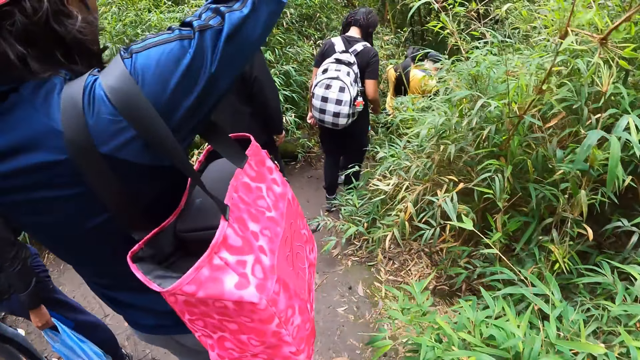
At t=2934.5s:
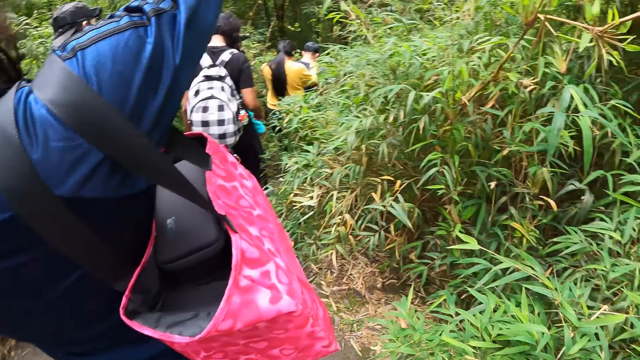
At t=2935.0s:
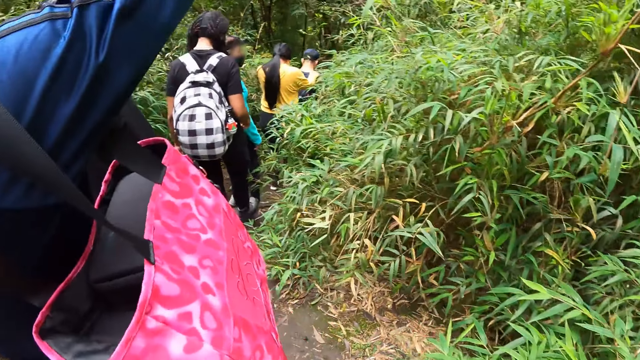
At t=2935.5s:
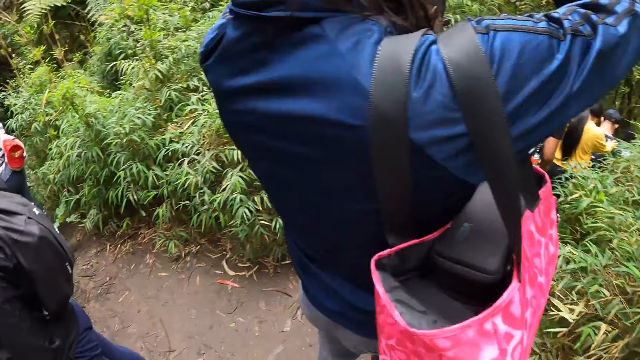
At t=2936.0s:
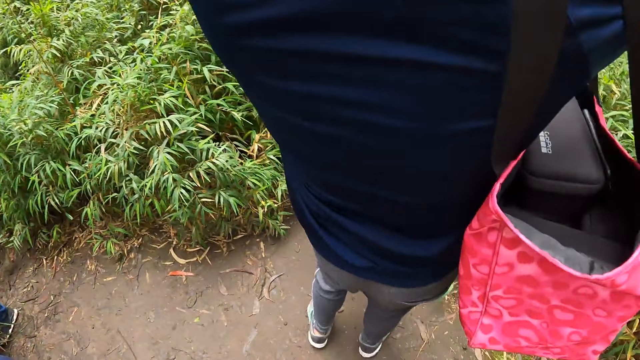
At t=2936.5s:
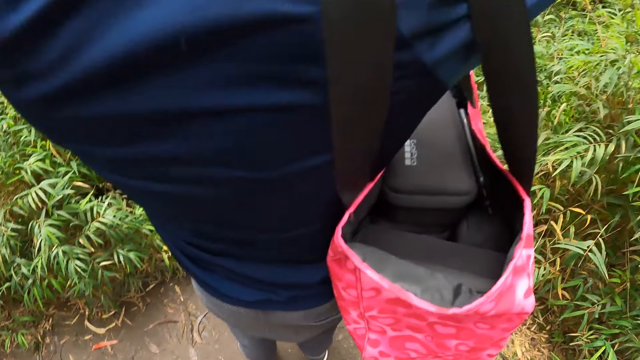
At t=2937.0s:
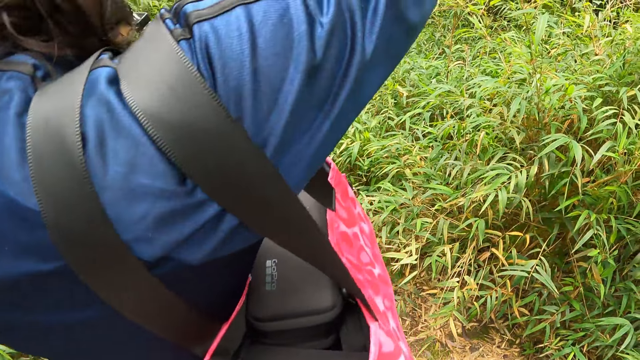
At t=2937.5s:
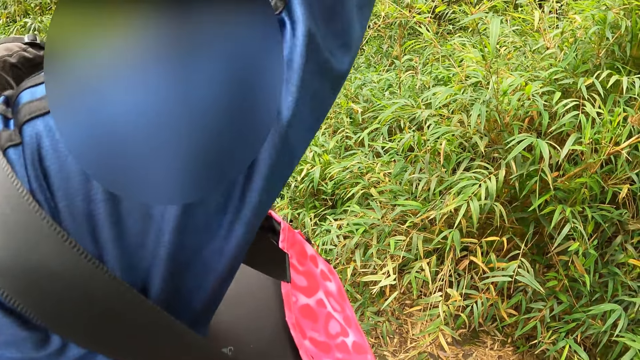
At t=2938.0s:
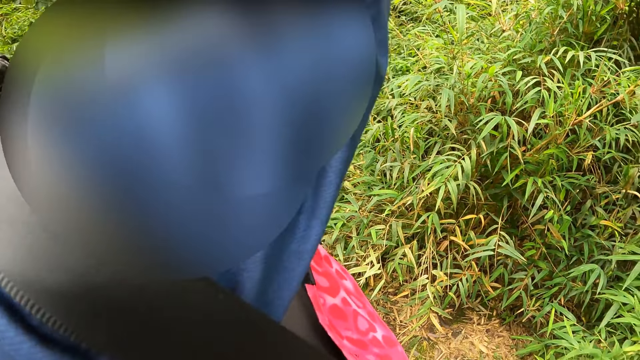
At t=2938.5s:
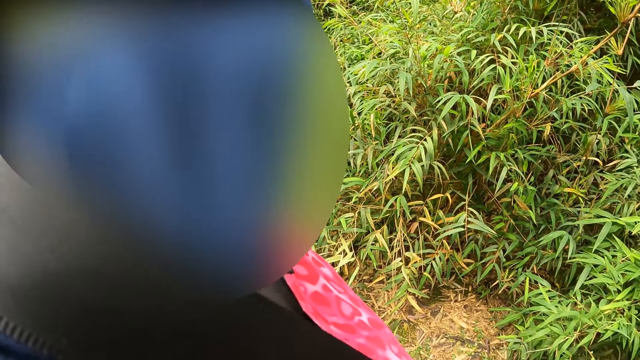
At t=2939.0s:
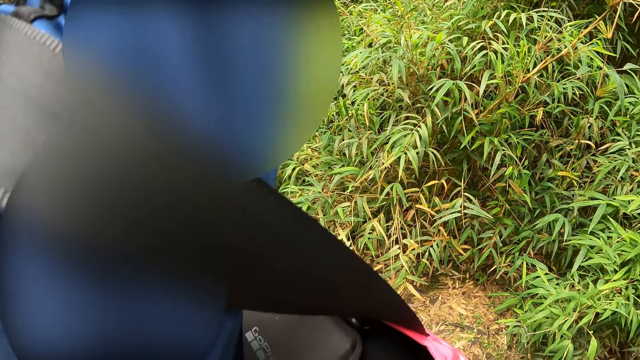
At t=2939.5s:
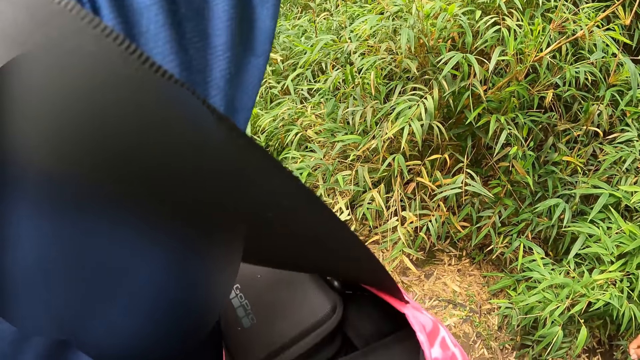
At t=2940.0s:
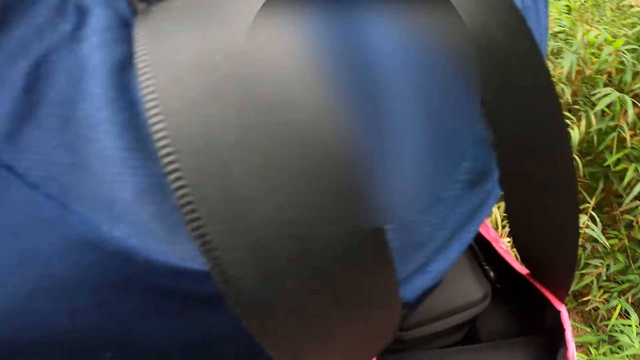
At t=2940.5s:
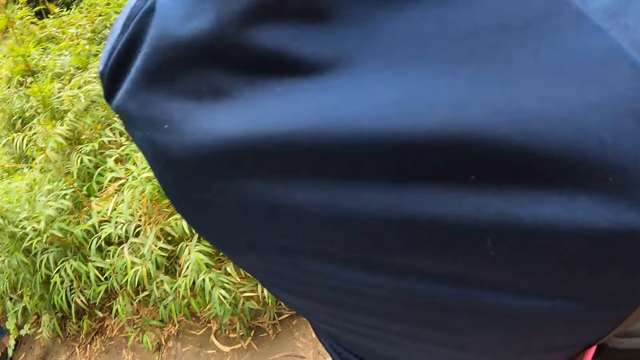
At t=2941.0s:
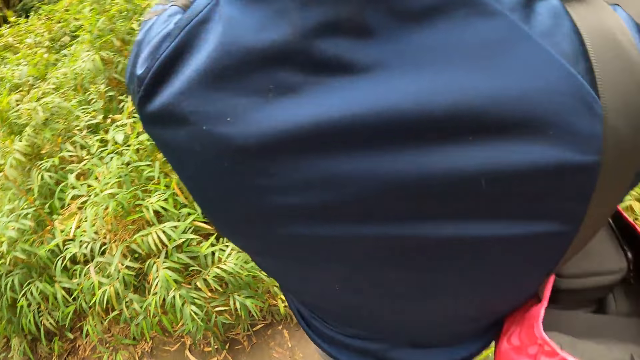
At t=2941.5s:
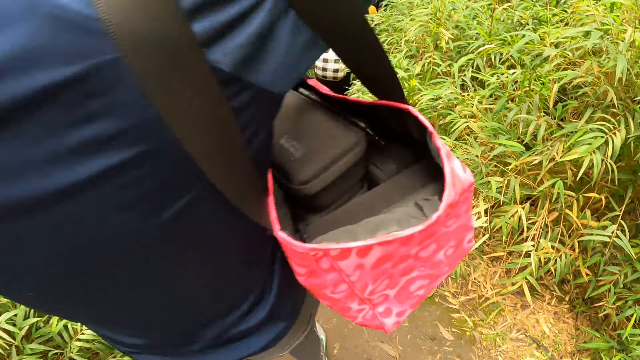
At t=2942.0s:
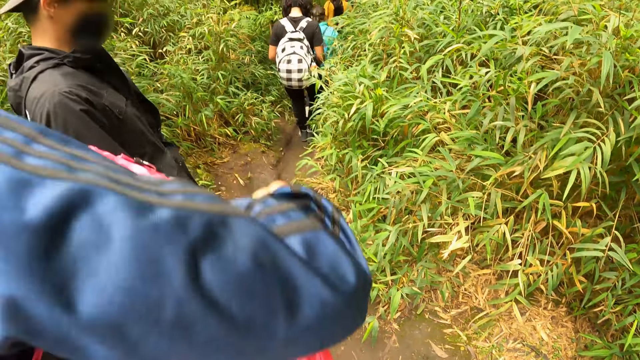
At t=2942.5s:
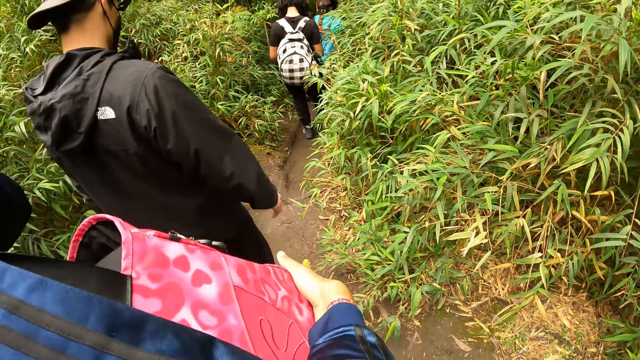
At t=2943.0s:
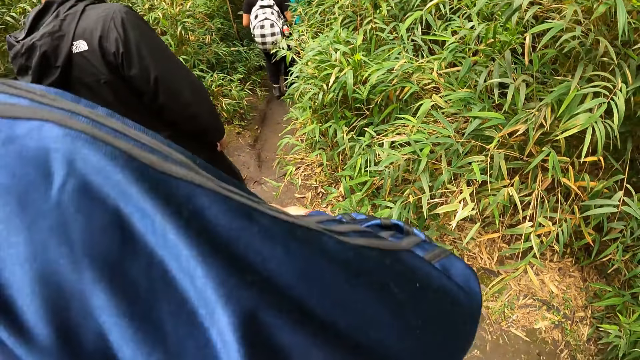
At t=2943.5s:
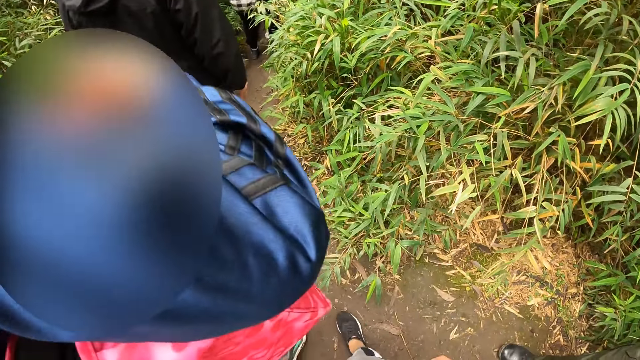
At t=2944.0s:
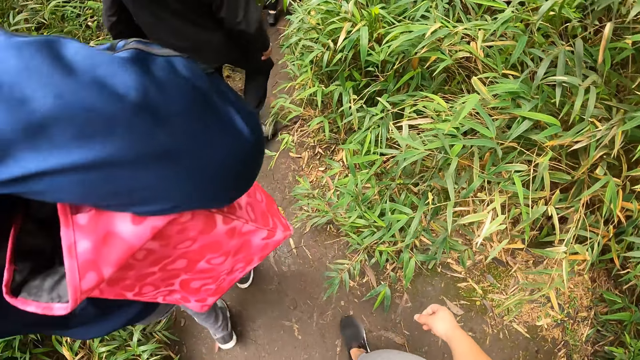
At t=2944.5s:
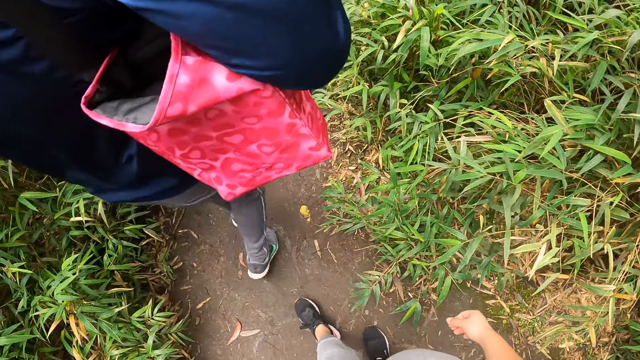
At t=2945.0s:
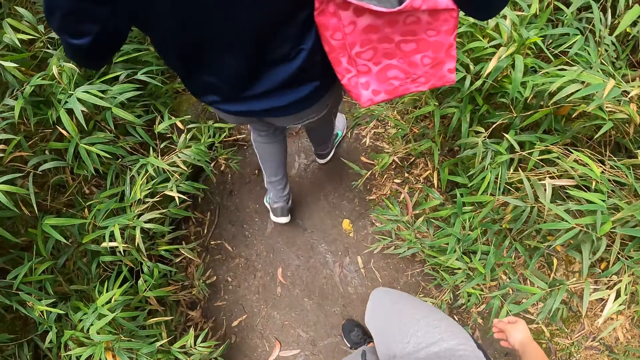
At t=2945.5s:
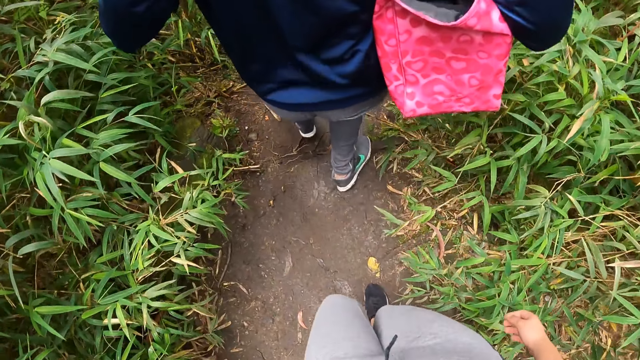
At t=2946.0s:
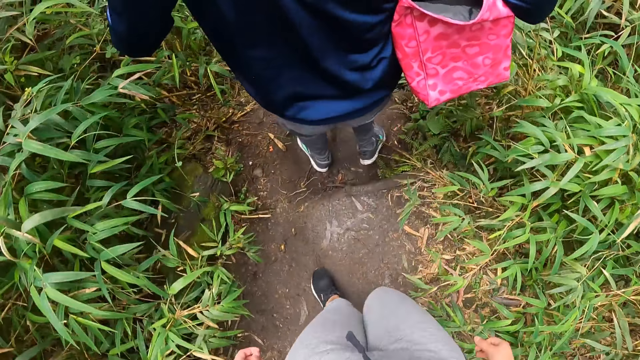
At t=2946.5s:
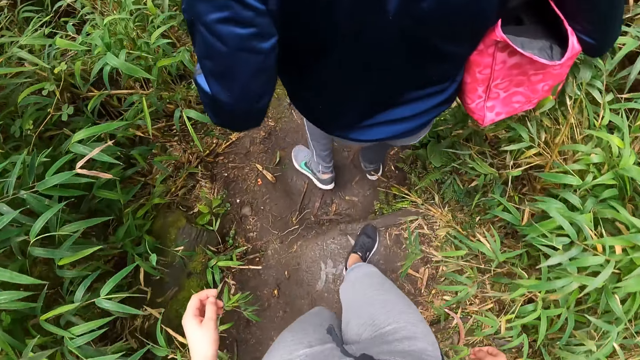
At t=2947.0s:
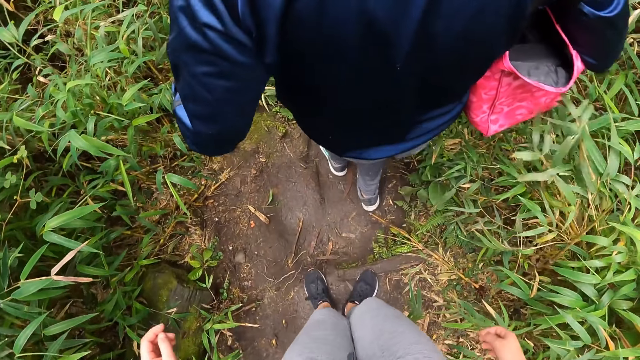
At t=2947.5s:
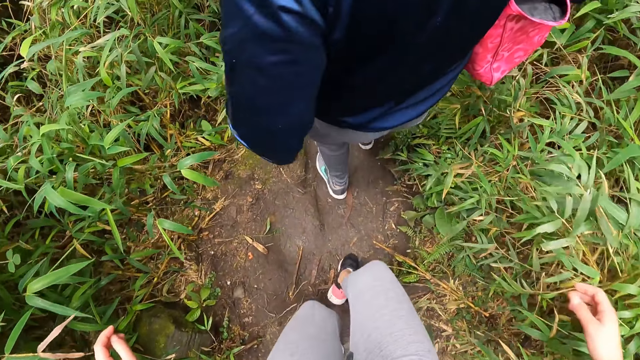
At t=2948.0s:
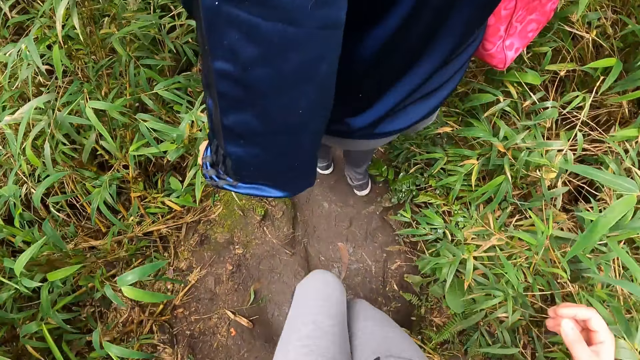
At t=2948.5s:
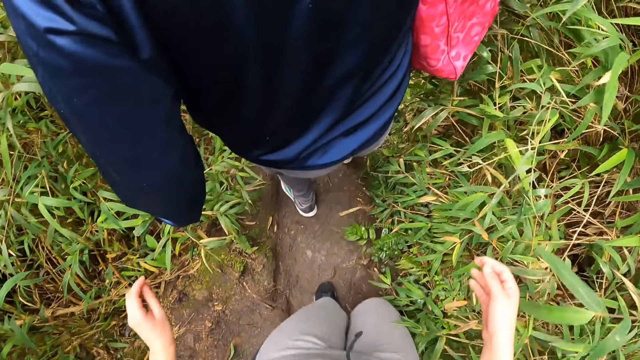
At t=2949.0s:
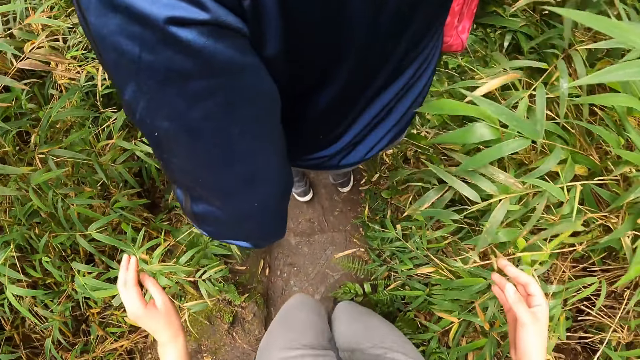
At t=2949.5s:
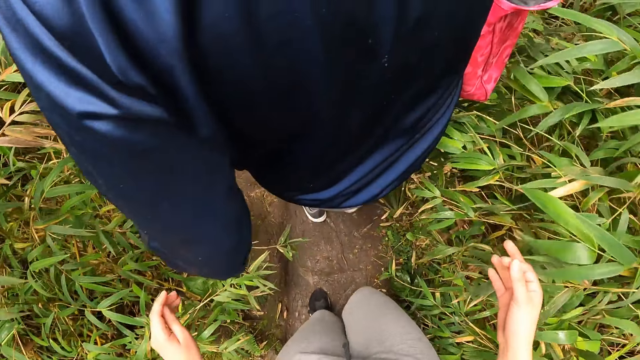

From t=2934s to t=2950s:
The camera wearer waits with the group of people in the mountain. They hike in the mountain with the group of people.

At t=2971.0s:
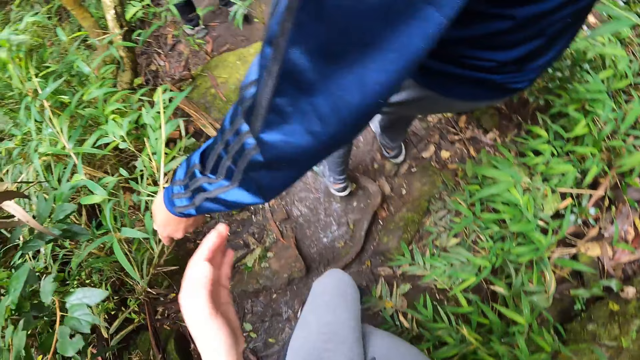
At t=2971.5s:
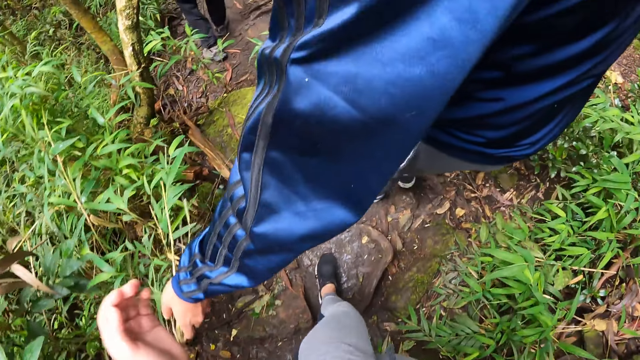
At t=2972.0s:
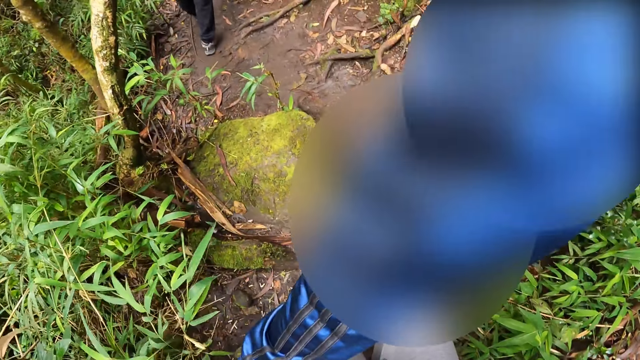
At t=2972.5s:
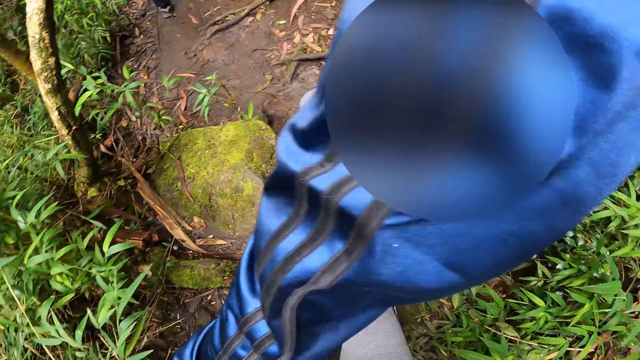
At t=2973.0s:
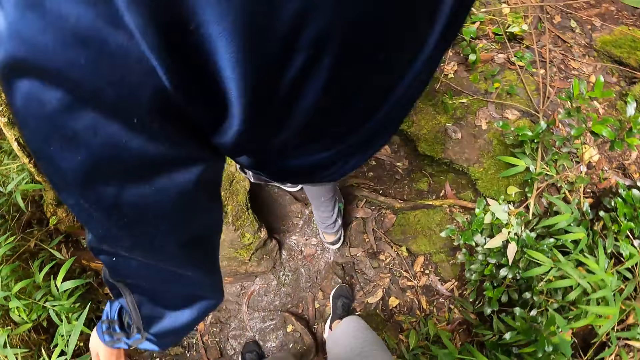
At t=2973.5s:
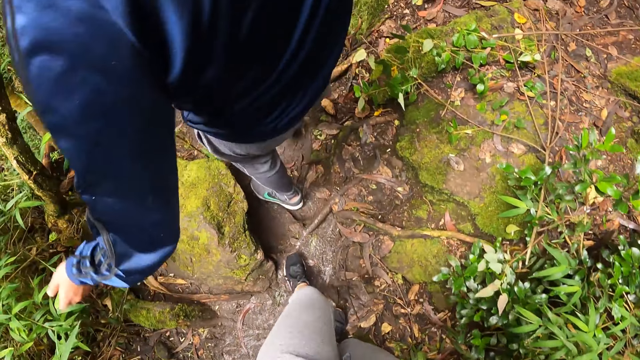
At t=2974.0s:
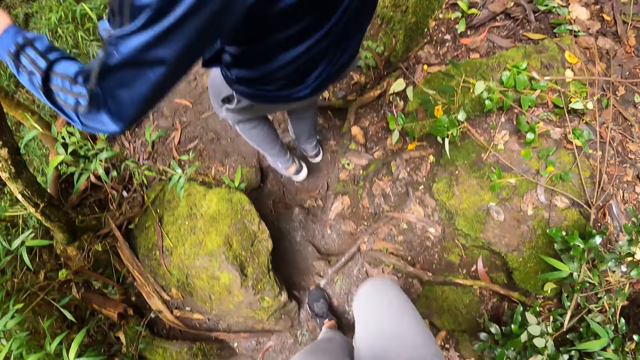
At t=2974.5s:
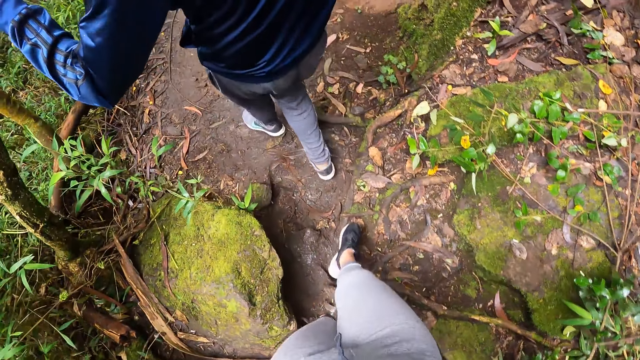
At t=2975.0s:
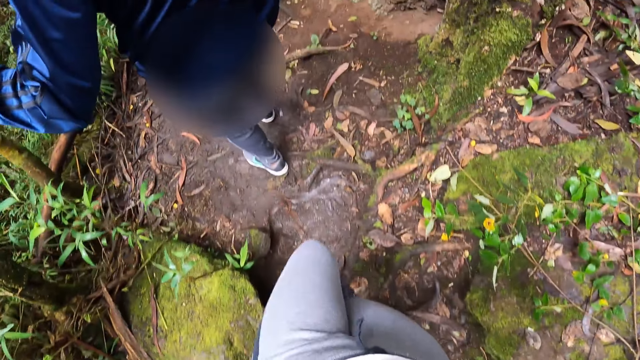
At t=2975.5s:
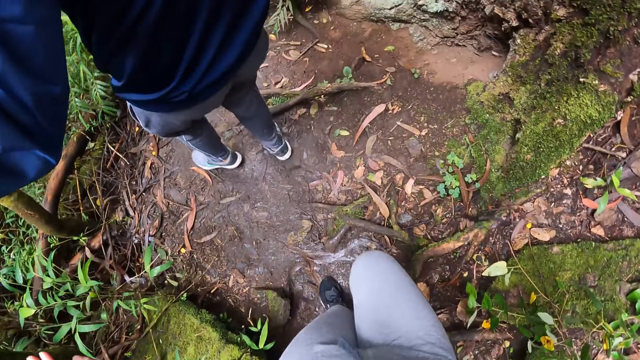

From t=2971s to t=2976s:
The camera wearer touches the tree. They hike on the mountain.
